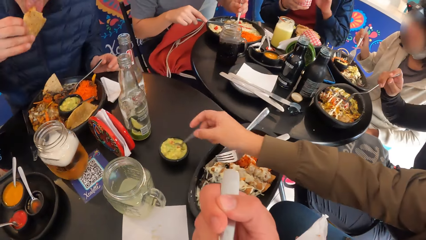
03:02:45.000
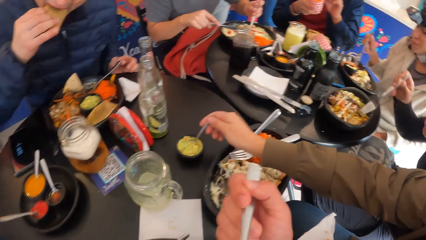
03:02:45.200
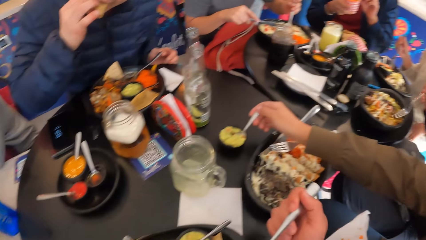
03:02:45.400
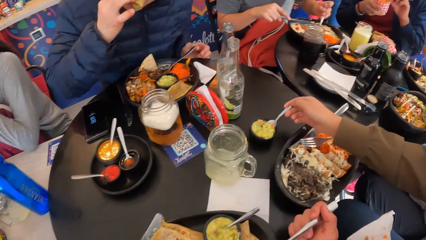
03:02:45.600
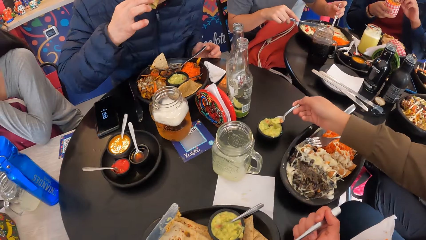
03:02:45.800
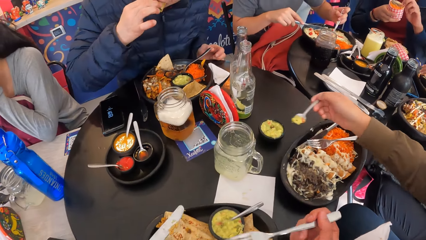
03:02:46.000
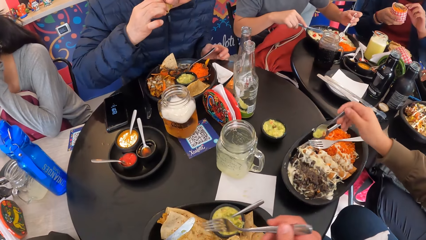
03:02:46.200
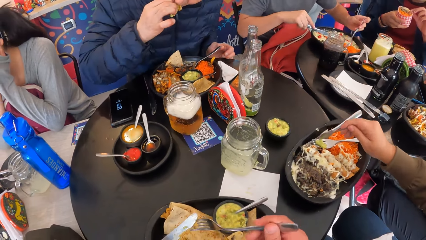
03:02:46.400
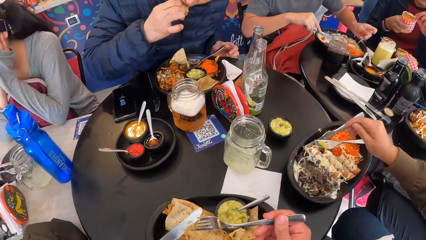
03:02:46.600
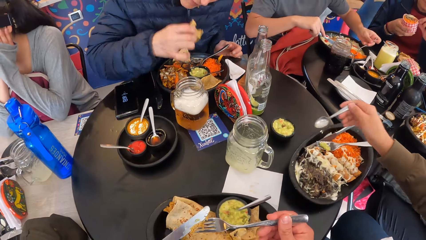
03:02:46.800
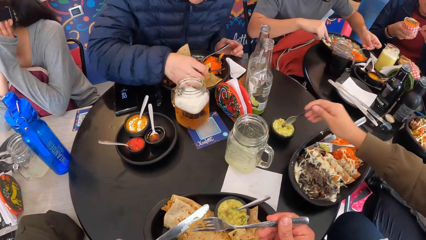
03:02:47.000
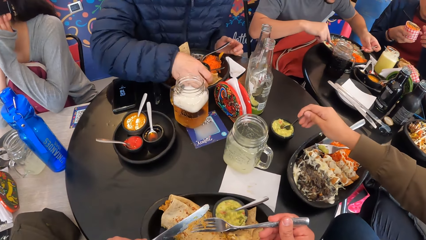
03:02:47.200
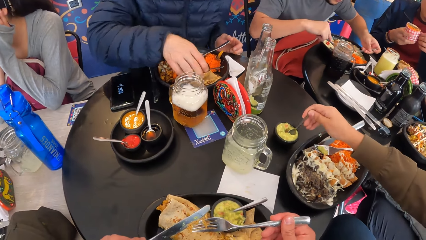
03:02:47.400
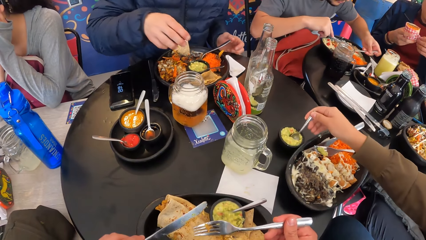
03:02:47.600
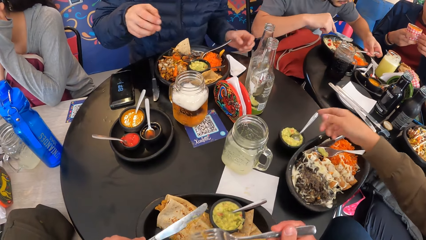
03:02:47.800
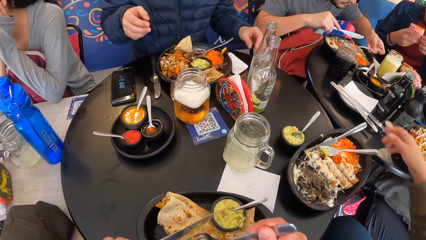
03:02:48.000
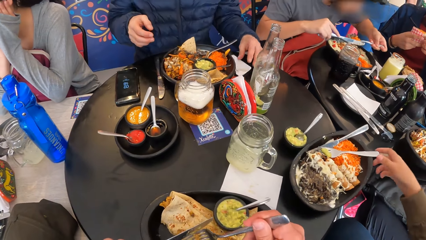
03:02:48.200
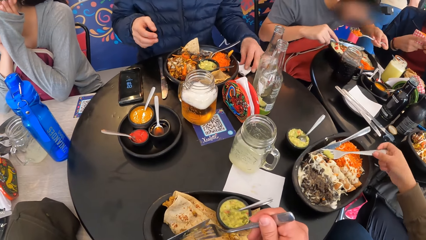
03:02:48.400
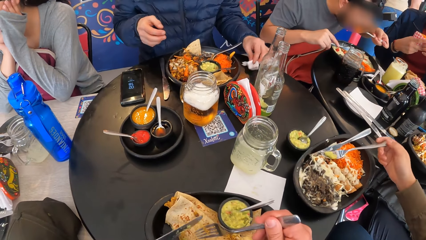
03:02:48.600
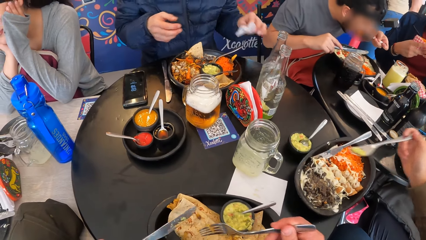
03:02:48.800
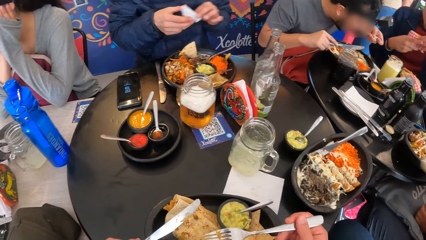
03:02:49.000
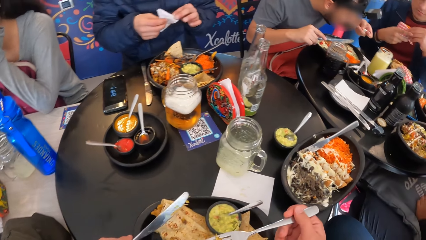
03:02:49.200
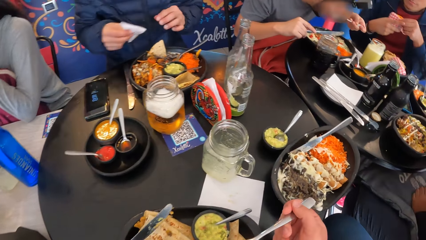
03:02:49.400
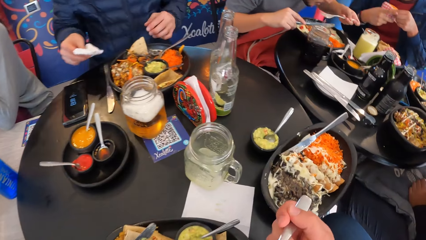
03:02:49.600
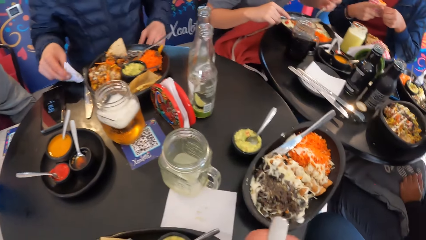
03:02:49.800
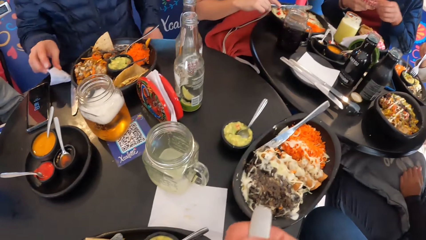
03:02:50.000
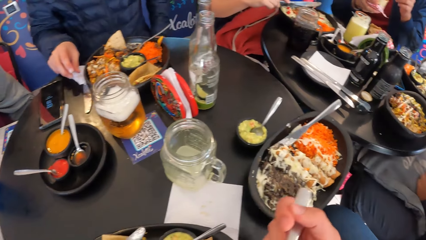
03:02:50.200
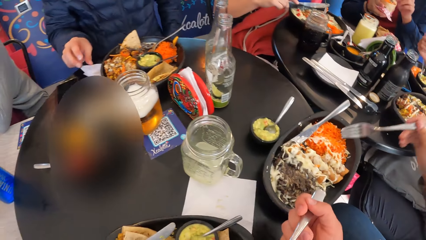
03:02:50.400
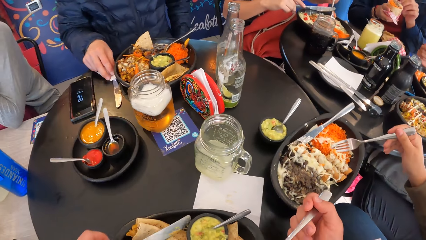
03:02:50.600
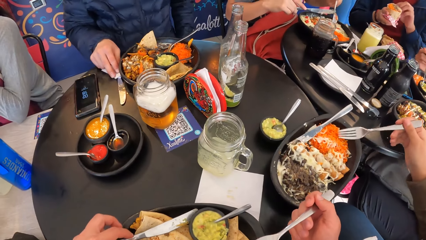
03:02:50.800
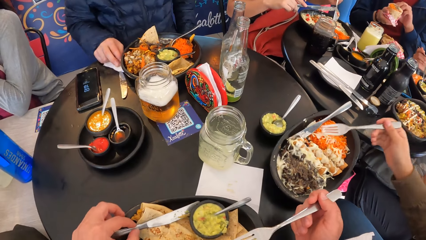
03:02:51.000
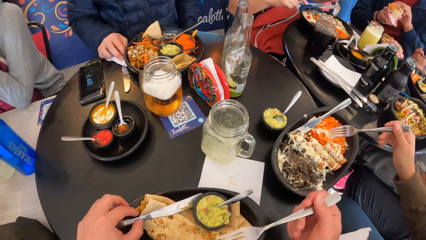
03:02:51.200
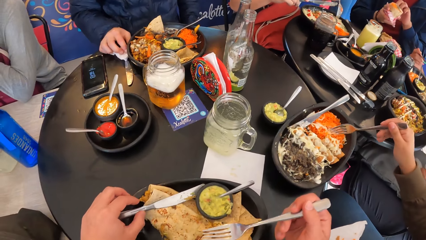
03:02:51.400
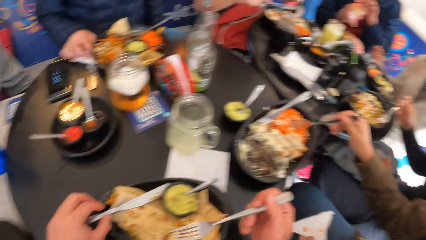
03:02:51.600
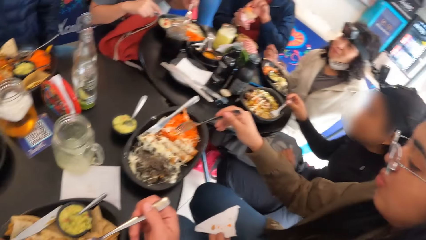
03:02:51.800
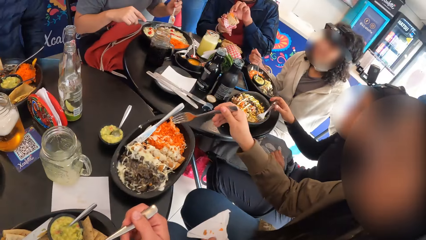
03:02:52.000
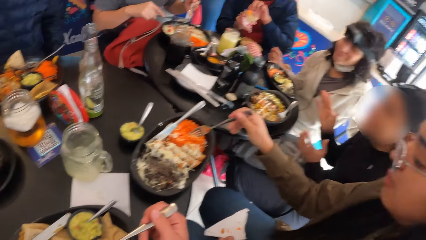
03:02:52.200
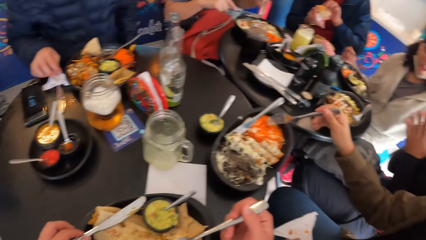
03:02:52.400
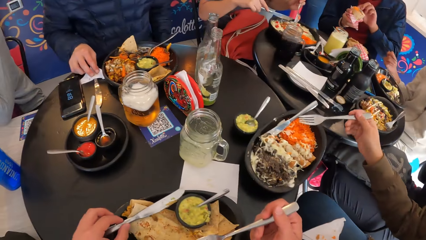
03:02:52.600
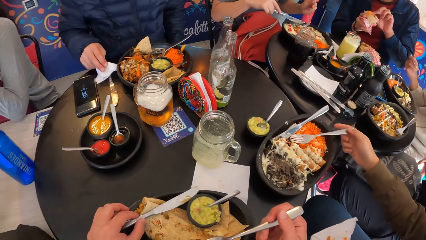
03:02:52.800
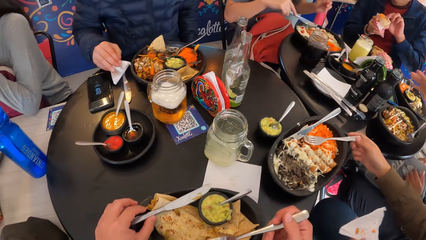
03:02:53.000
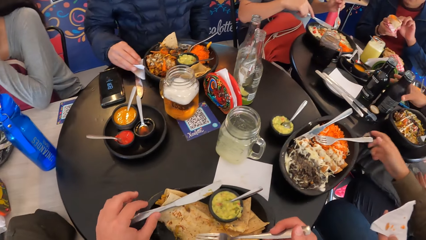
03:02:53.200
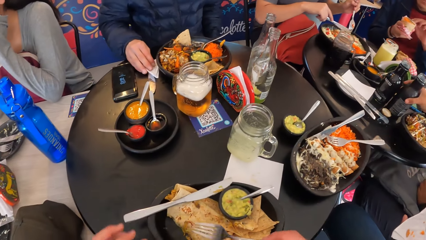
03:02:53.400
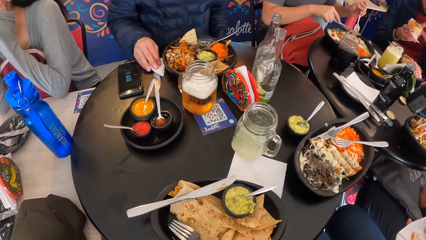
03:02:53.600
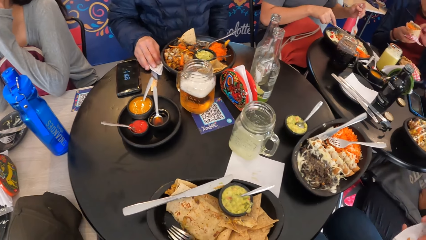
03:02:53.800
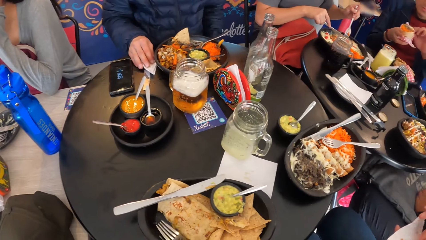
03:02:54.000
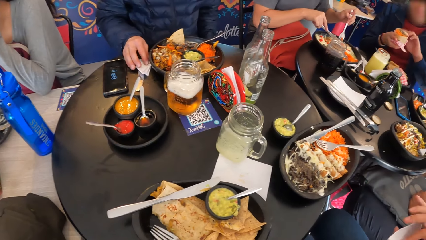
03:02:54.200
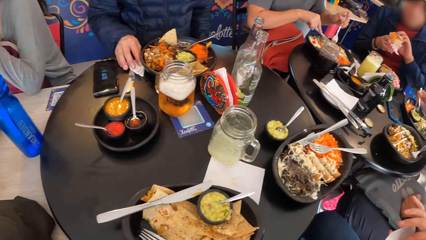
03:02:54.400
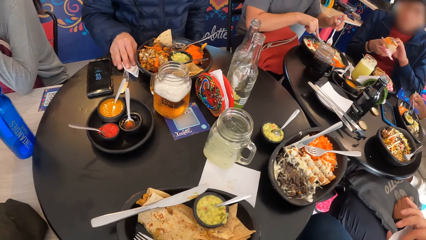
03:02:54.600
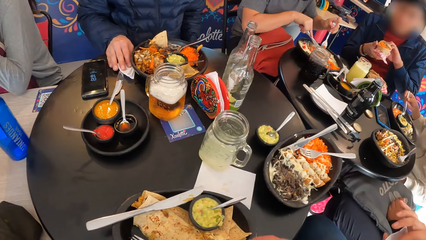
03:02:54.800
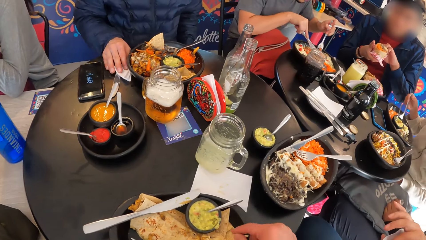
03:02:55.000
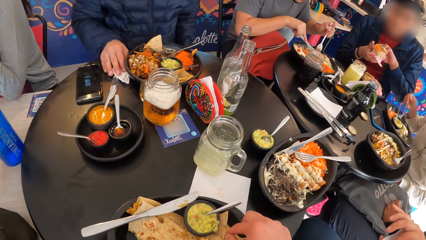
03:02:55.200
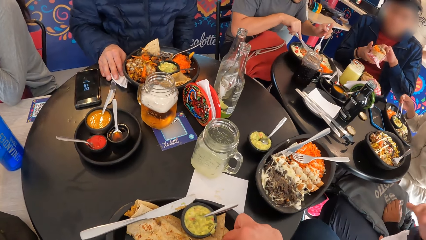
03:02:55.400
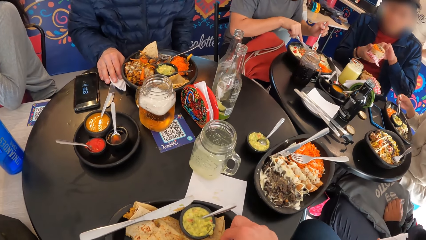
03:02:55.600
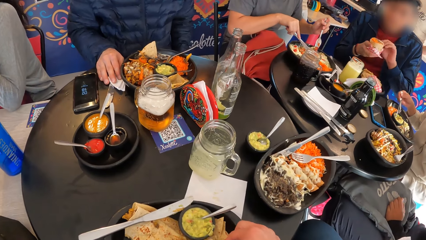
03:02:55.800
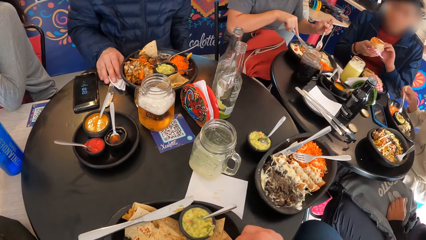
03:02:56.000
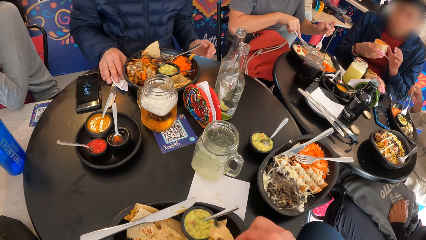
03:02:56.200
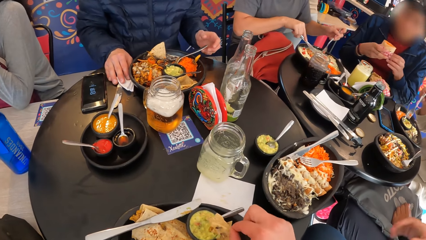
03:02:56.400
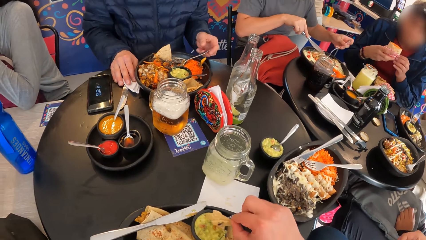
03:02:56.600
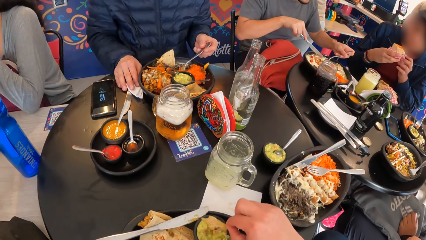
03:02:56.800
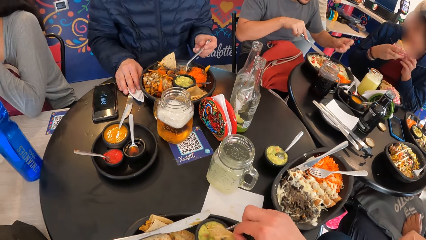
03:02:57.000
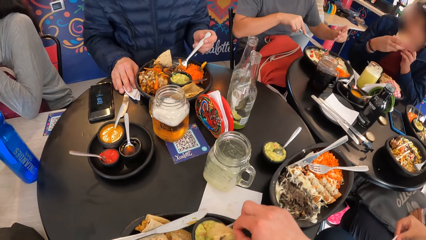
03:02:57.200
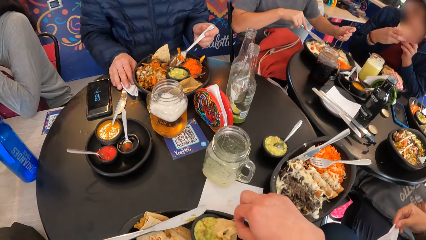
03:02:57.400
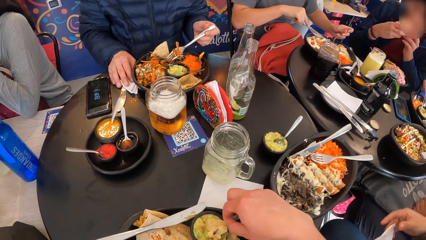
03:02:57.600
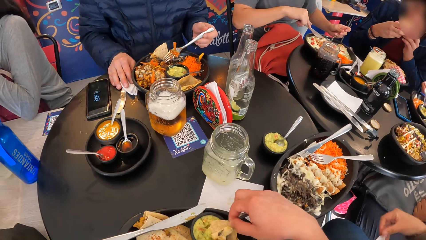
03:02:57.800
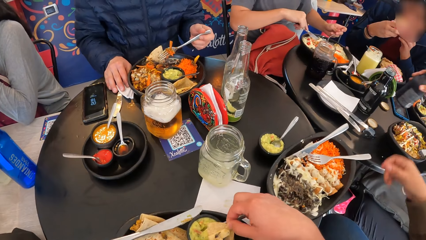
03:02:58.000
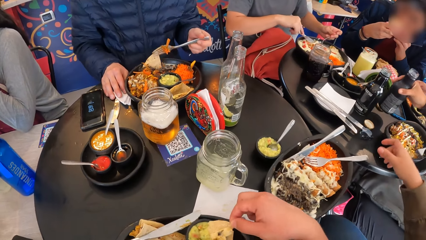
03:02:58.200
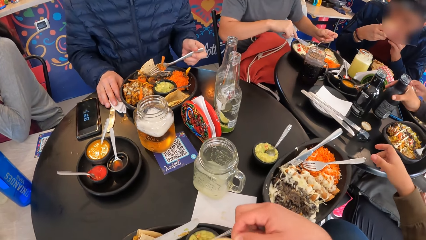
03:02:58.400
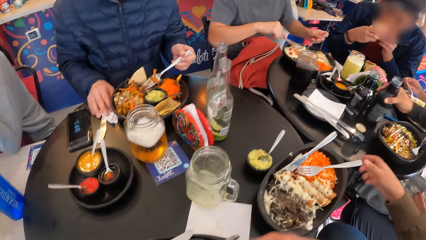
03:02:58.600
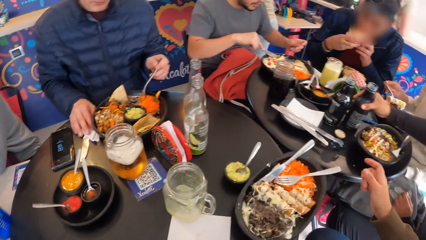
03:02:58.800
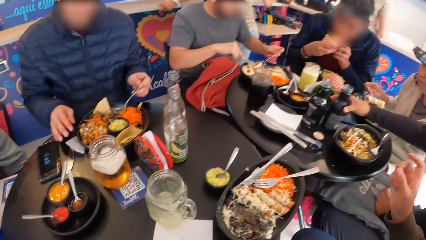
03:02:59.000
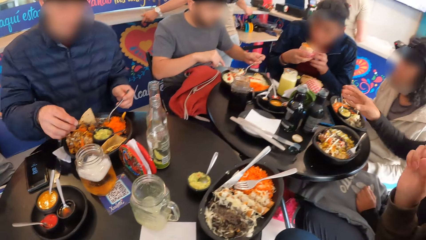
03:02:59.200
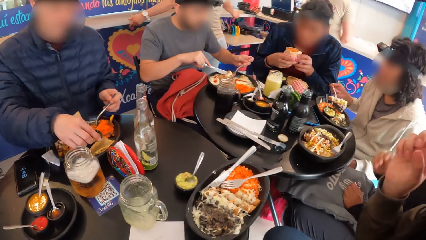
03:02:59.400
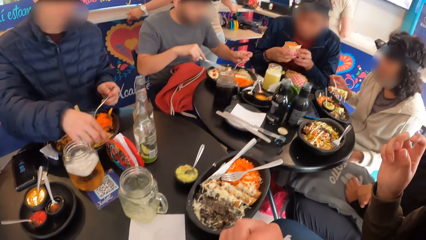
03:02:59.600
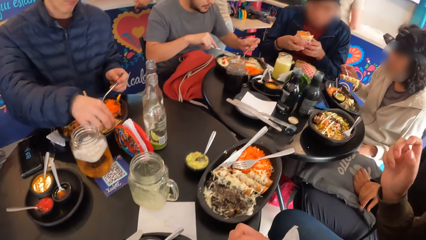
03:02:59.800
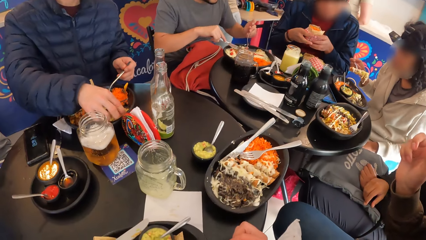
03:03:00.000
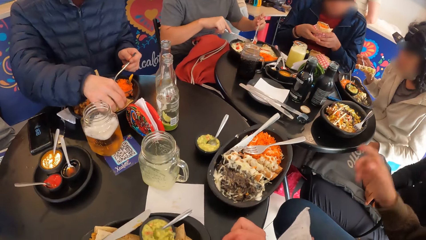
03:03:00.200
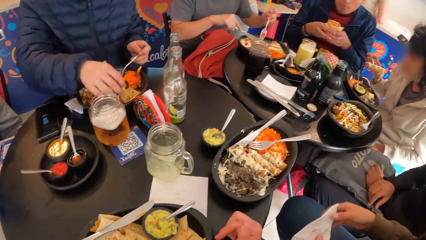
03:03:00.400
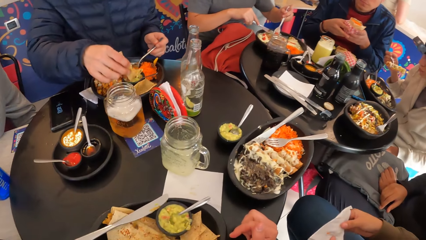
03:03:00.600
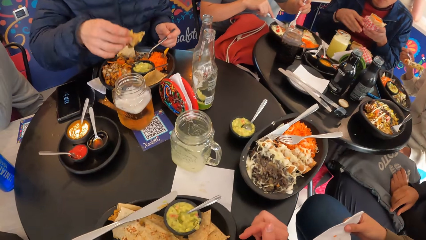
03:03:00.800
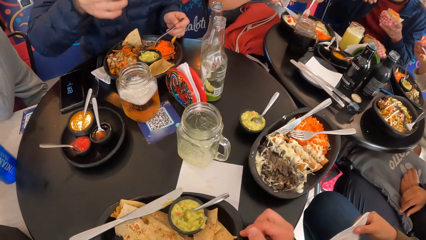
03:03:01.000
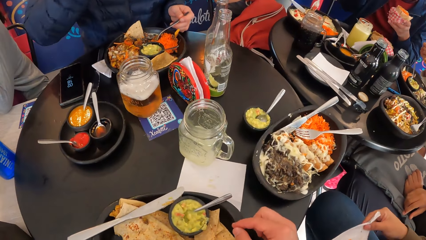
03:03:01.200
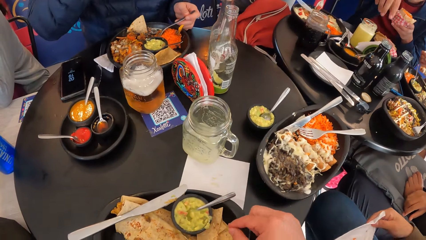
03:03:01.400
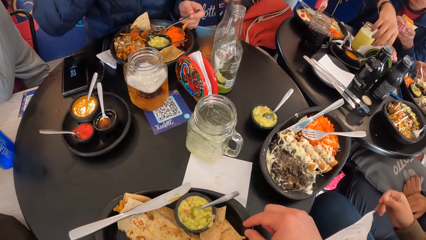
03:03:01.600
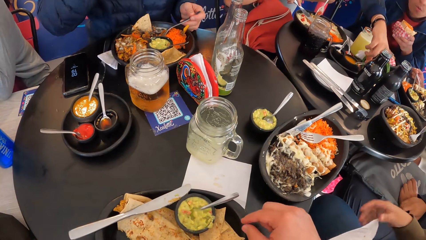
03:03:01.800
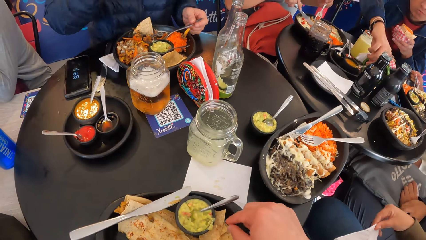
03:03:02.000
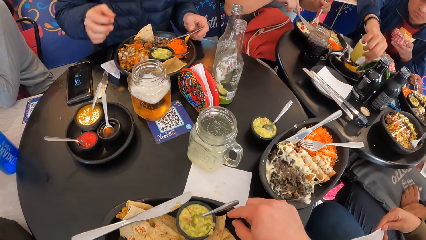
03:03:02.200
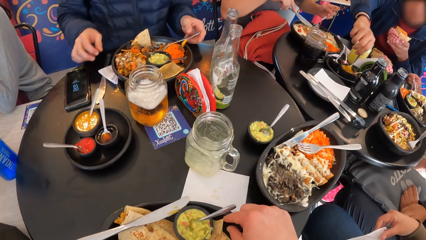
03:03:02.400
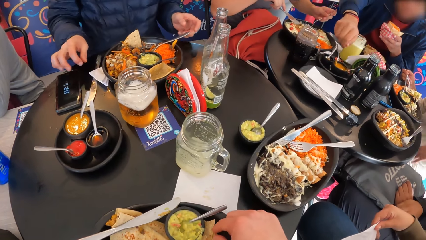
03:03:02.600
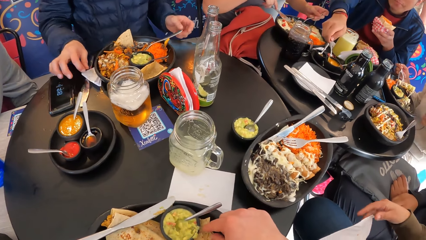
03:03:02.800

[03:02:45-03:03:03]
A woman takes stuffing from a stuffing container on the table with a spoon. A man eats the snack in his right hand. The woman holds the spoon in the stuffing container on the table with her right hand. The woman drops stuffing from the spoon in her right hand on the fork in the plate of meal. The camera wearer removes food residues from the fork with the knife. The woman drops the spoon in her right hand in the stuffing container. The woman eats stuffing from the fork with her right hand. The man picks up the tissue paper from the table with his left hand. The man passes the tissue paper in his left hand to his right hand. The man drops the tissue paper in his right hand on the table. The camera wearer puts the knife on the plate. They pick pieces of bread from the plate. Another man eats the cup cake in his hands. Another woman drops the drink bottle on the table with her right hand. The first woman holds a tissue paper with her hands. The first man picks up a snack from the plate of meal with his right hand and eats the snack in his right hand. The other man takes a spoon of cream with his right hand.
